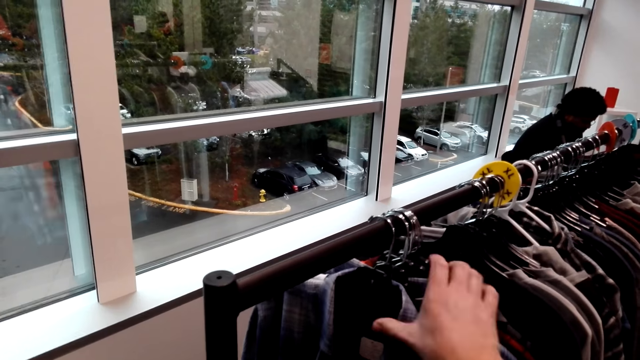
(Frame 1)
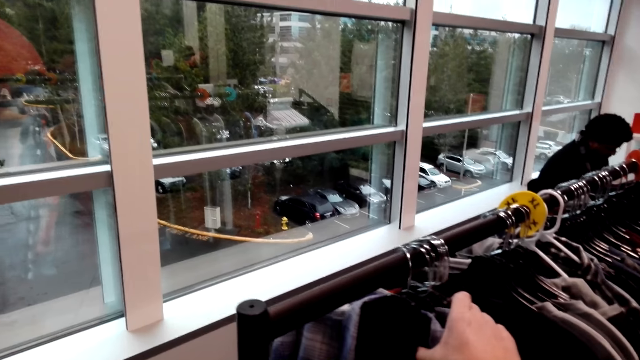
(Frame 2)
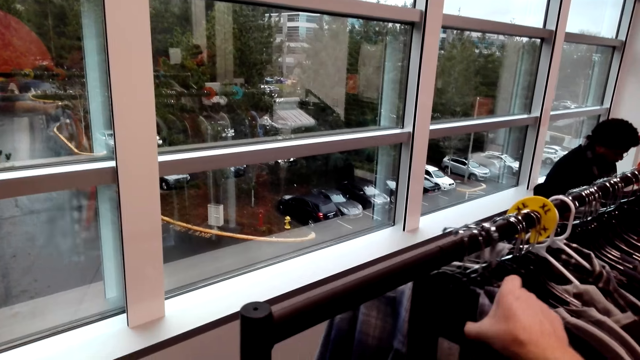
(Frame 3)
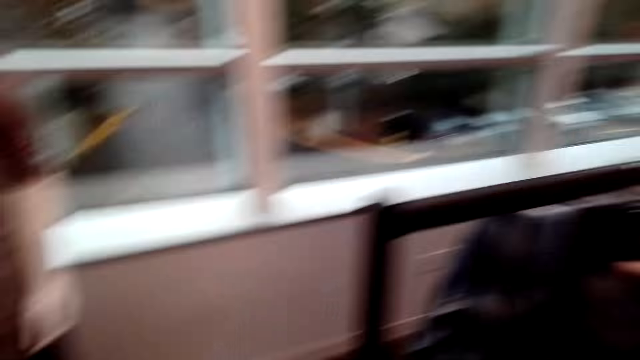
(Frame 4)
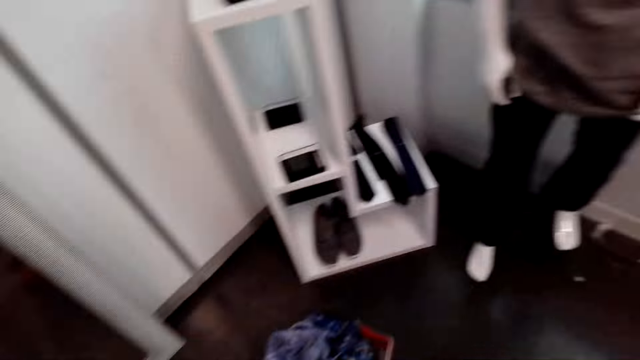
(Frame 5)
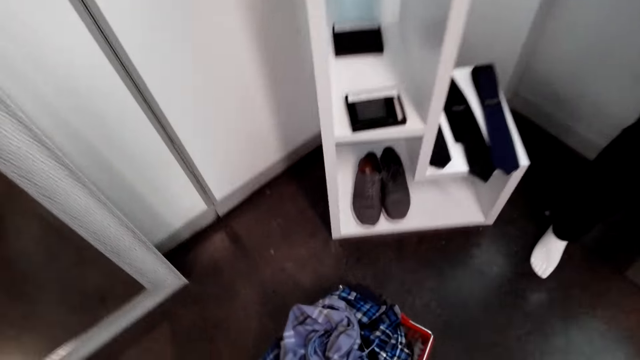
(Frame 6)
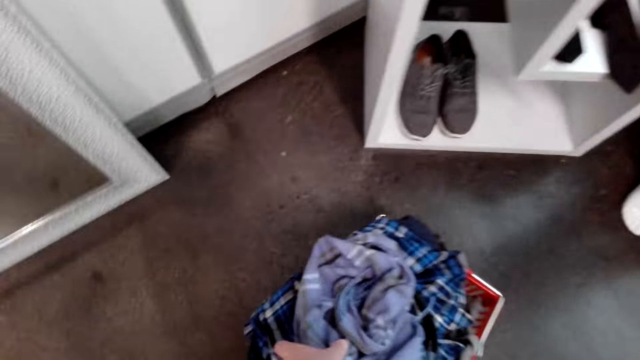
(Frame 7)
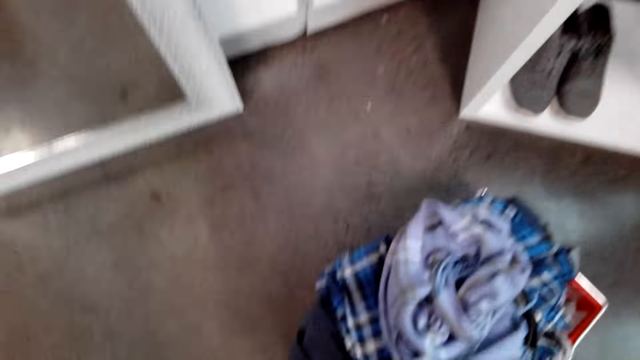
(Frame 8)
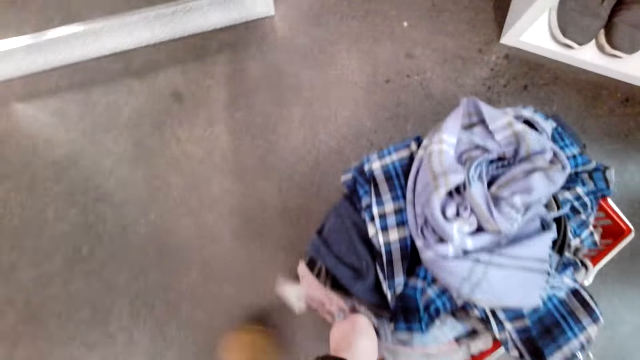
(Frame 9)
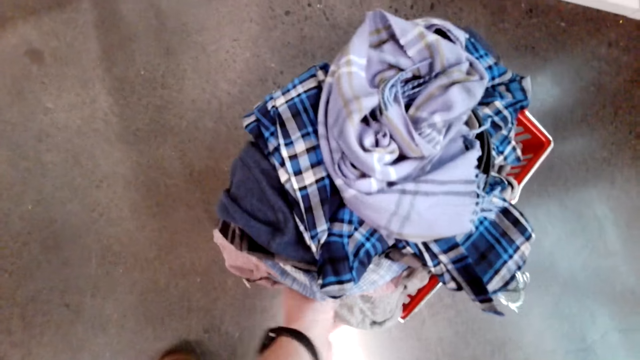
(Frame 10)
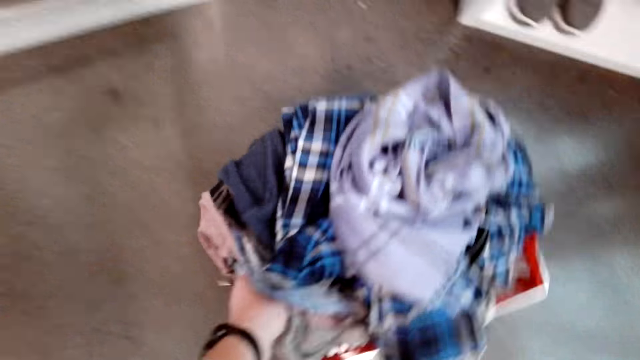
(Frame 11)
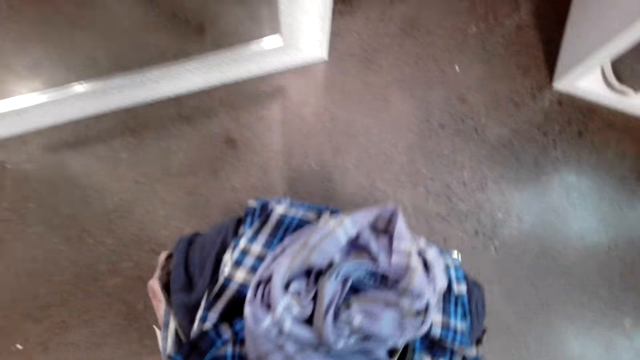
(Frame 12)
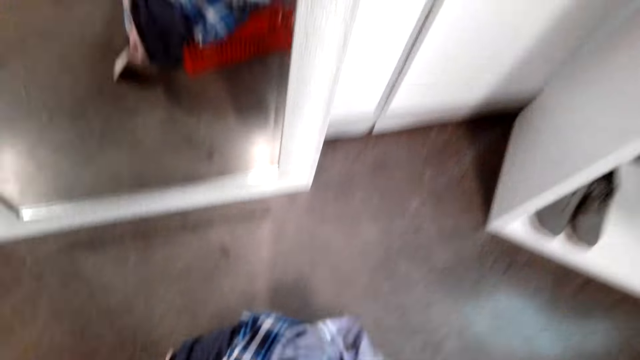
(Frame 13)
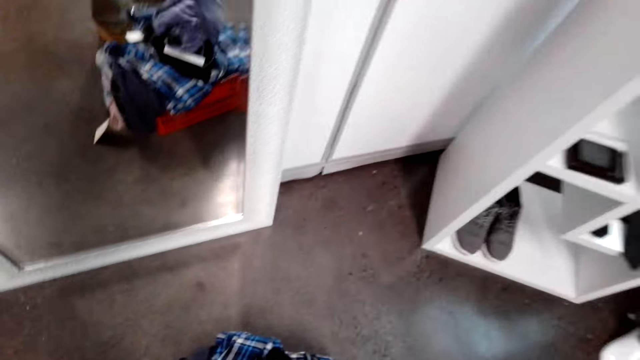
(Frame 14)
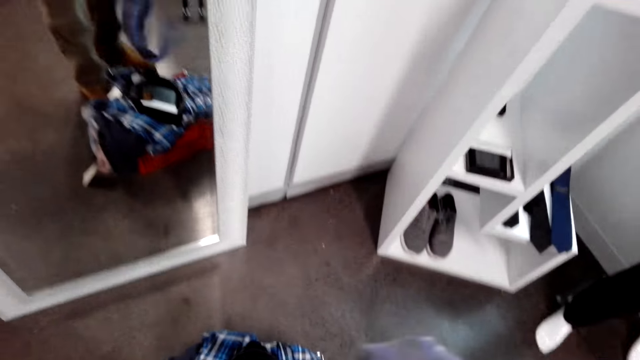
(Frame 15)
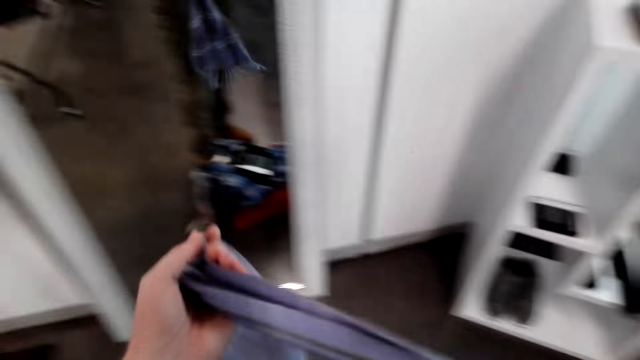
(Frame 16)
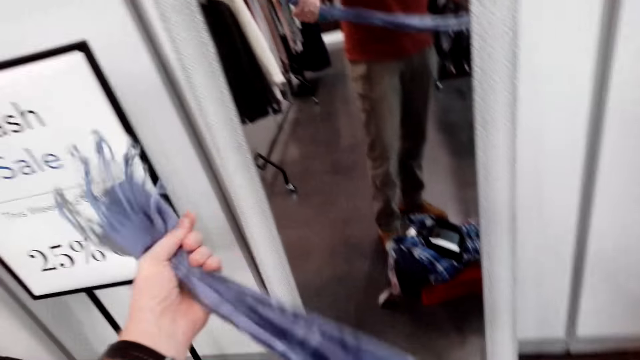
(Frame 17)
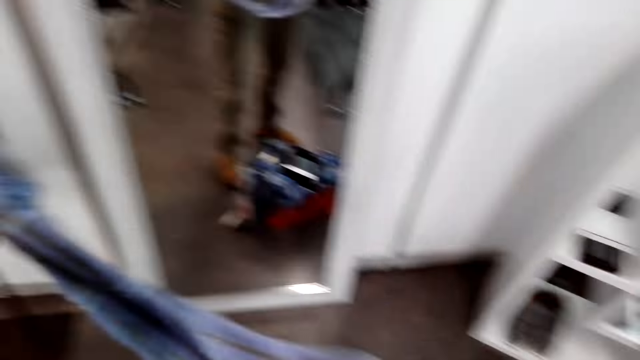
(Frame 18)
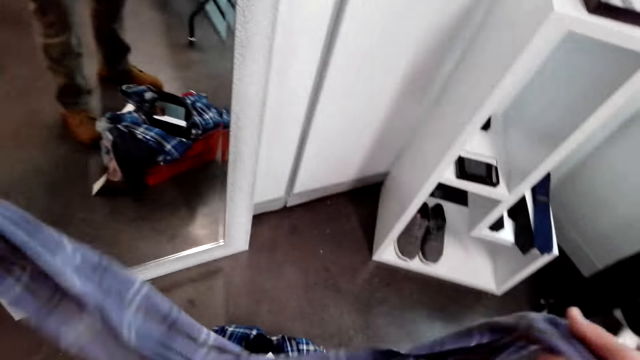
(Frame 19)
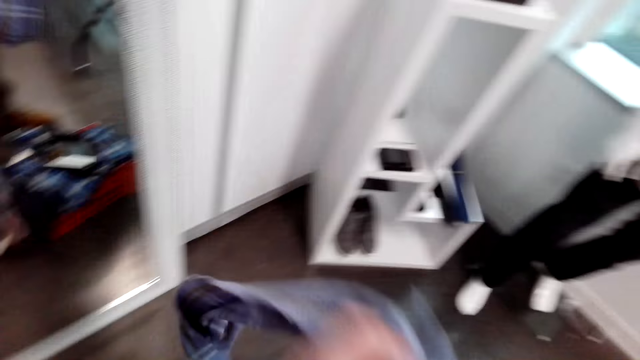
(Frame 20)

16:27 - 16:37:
The camera wearer pushes the shirts on the cloth rack. He walks in the shop. He looks around. He picks up the scarves from the box on the floor. He holds the basket. He holds the scarf. He stretches the scarves on his hand.

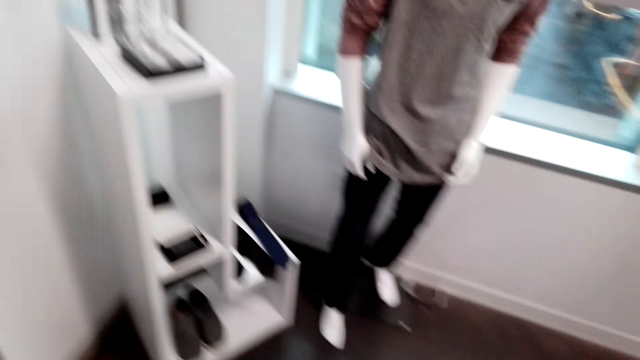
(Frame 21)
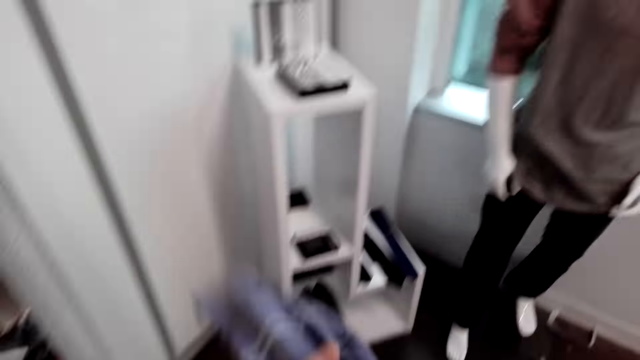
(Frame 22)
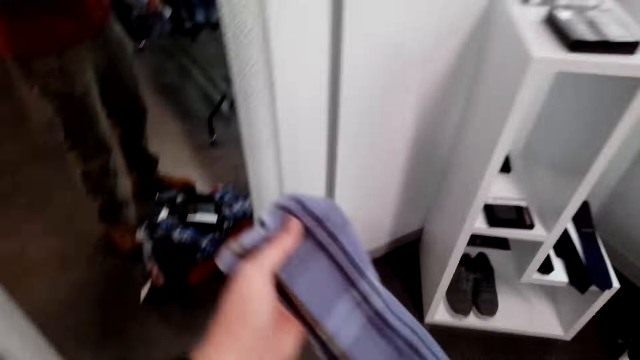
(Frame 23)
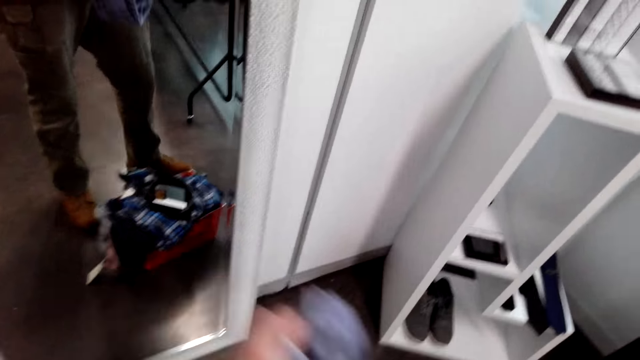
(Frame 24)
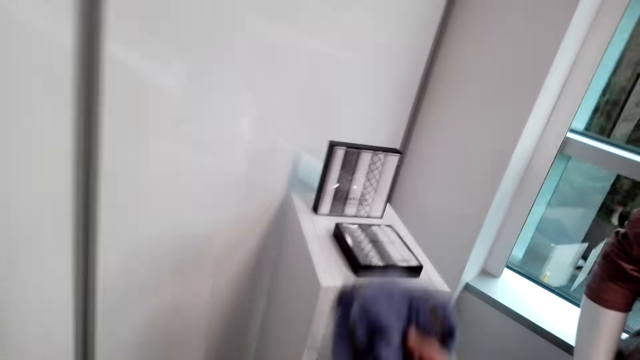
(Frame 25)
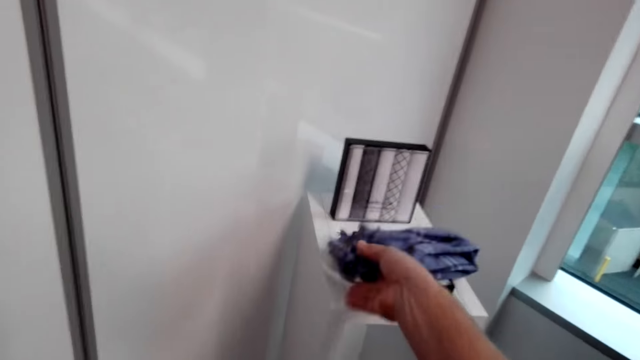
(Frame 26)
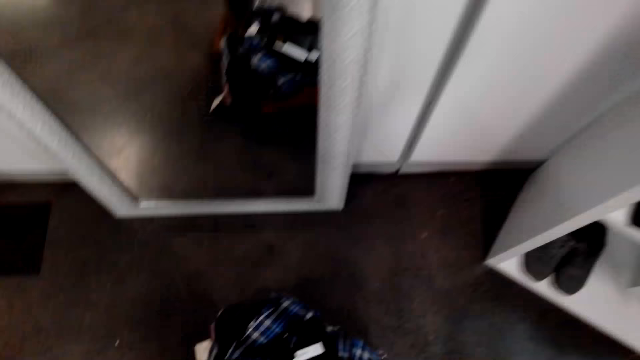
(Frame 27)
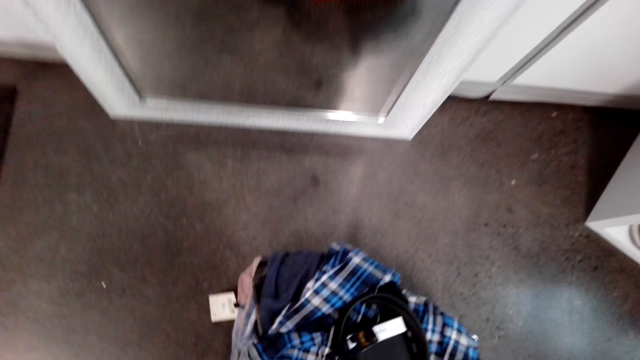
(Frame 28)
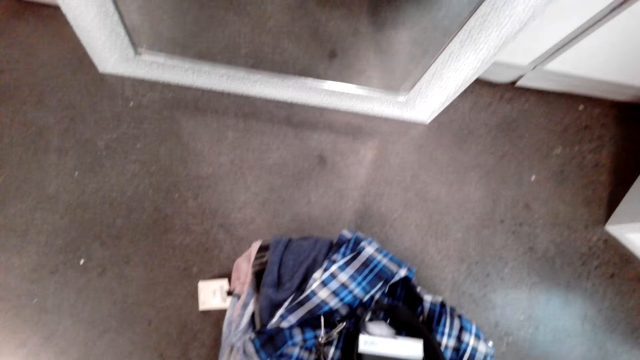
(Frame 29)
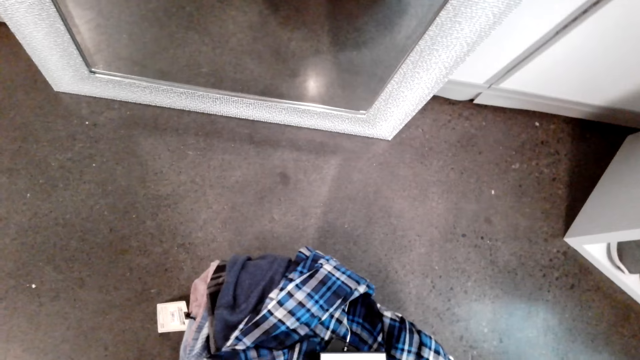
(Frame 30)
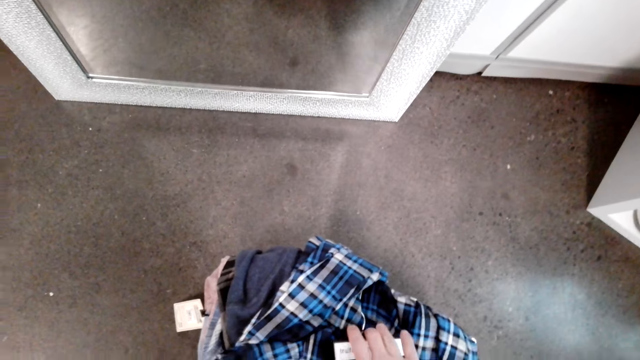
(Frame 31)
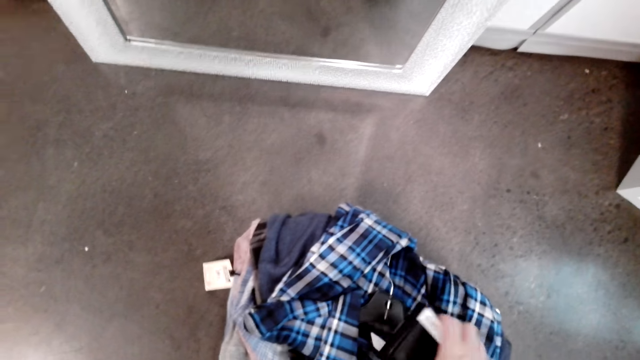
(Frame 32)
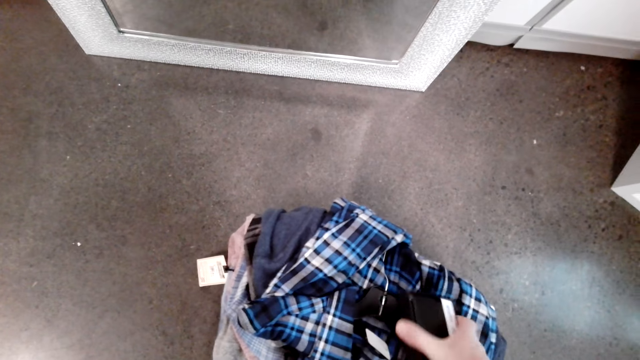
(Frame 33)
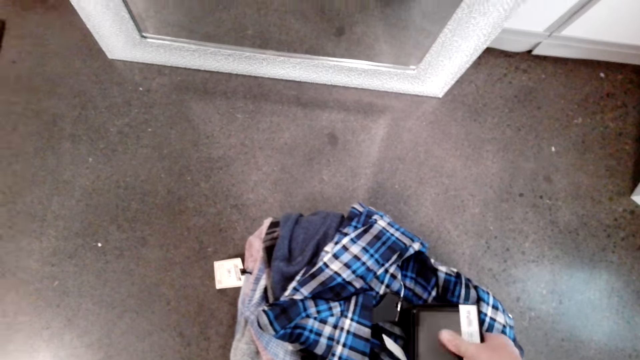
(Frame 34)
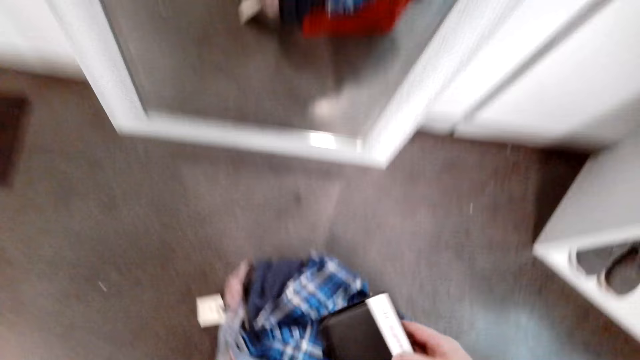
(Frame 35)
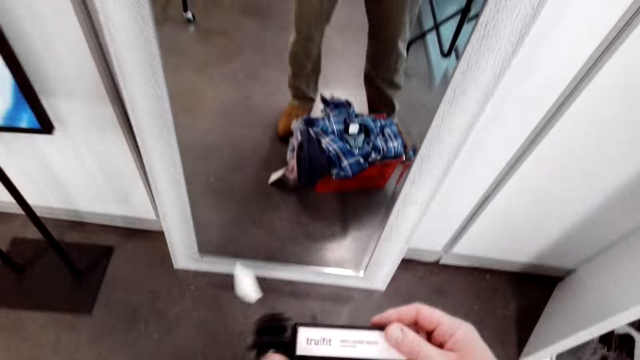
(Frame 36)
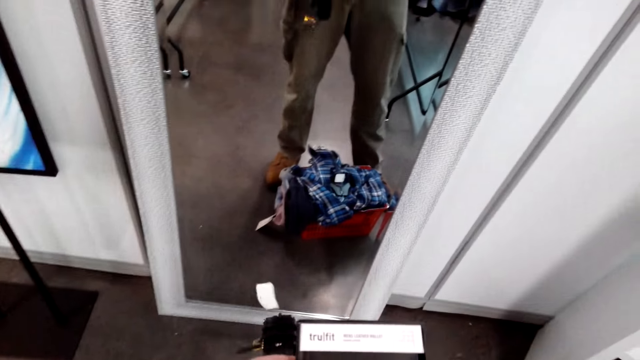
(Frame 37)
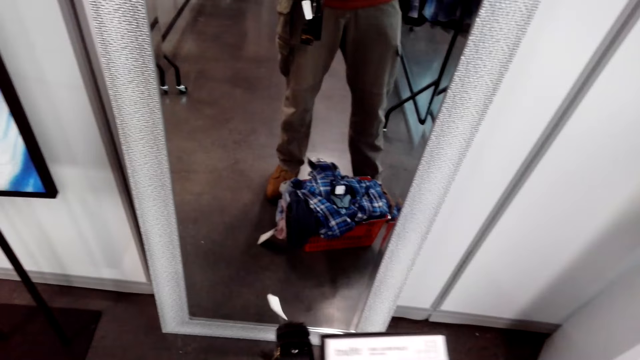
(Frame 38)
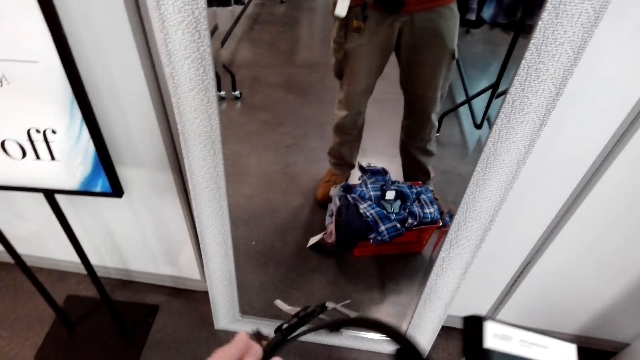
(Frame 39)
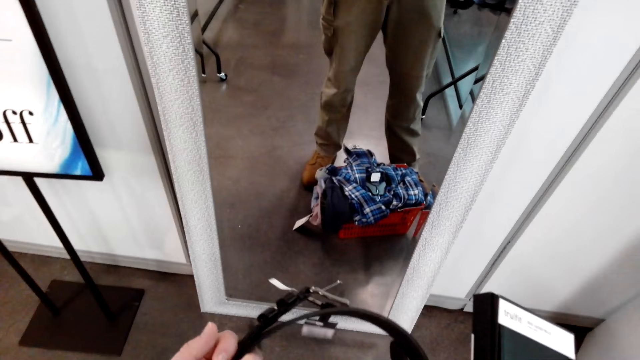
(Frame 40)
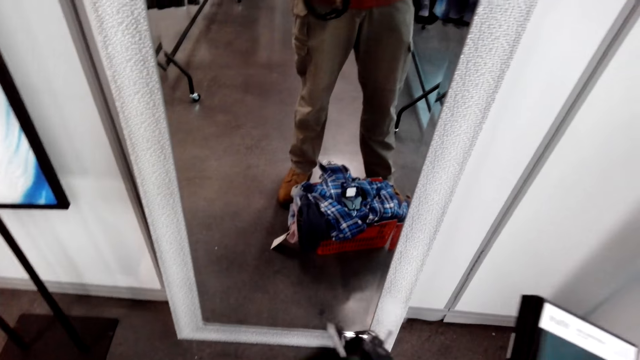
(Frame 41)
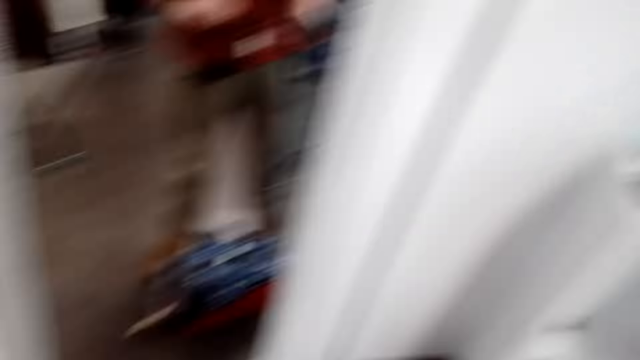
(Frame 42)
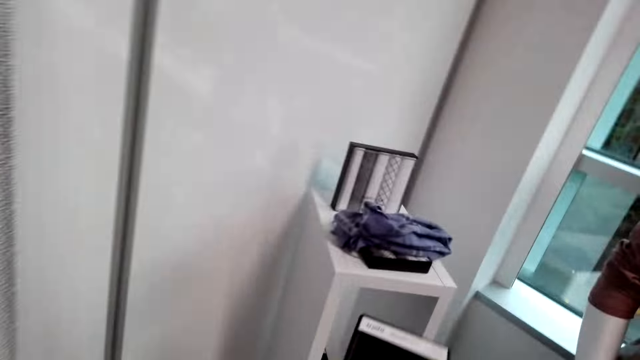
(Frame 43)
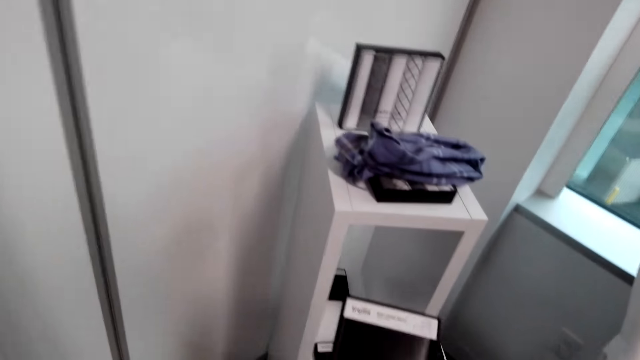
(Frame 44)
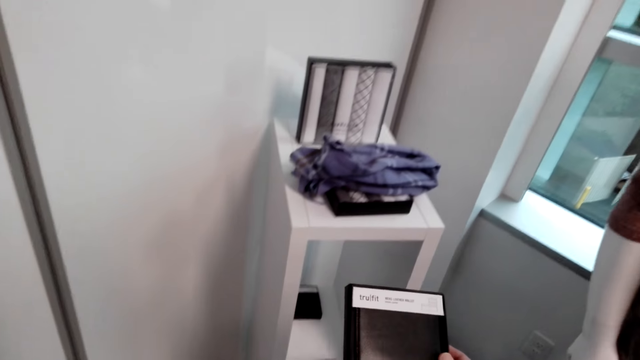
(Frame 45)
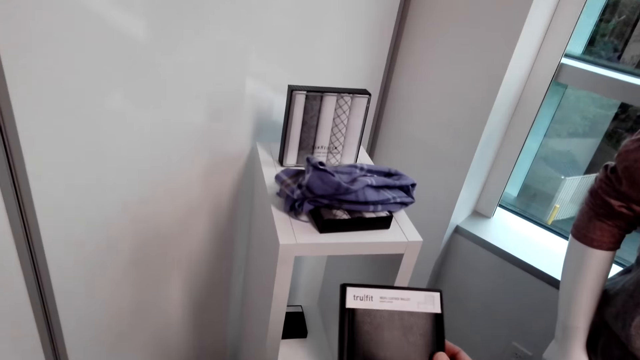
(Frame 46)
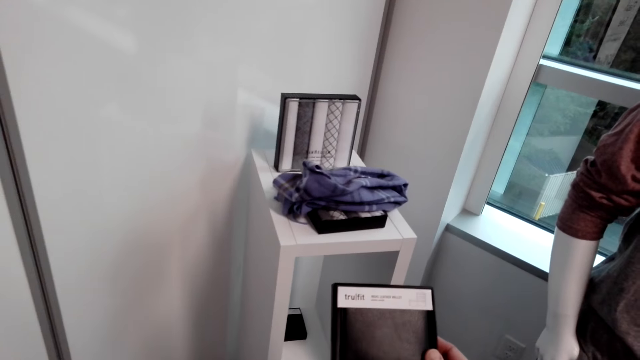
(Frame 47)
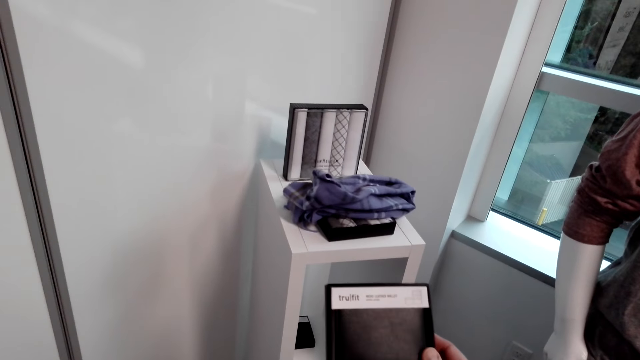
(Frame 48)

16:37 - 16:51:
The camera wearer folds the scarves on his hand. He throws the scarves on the display cabinet. He holds the wallet box. He picks the wallet box from the box on the floor.
